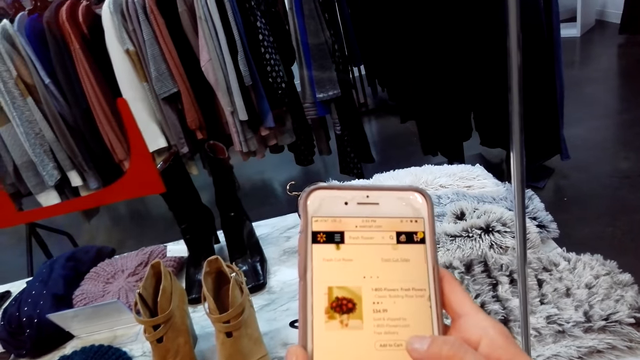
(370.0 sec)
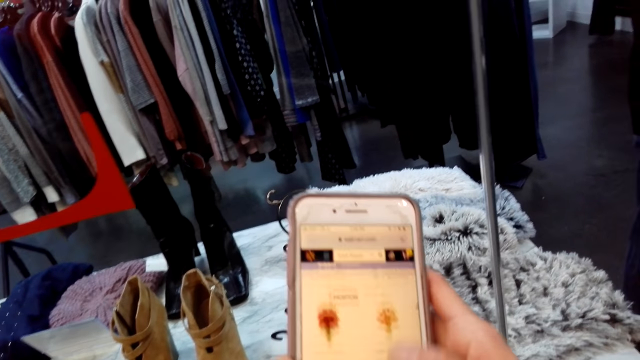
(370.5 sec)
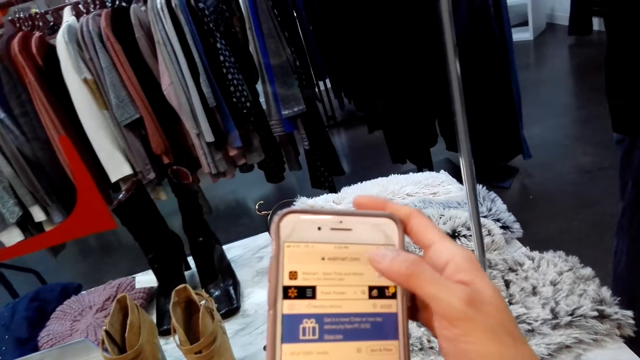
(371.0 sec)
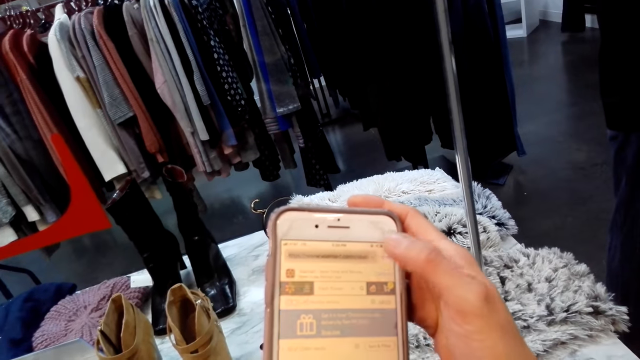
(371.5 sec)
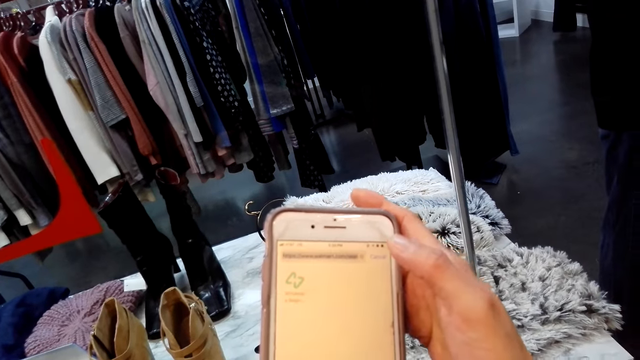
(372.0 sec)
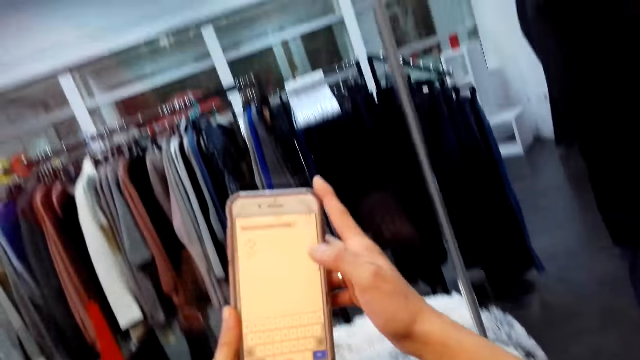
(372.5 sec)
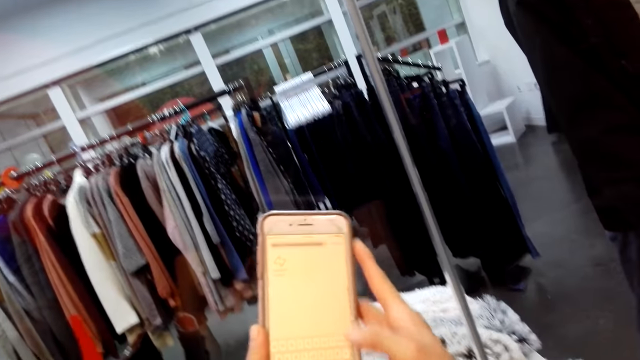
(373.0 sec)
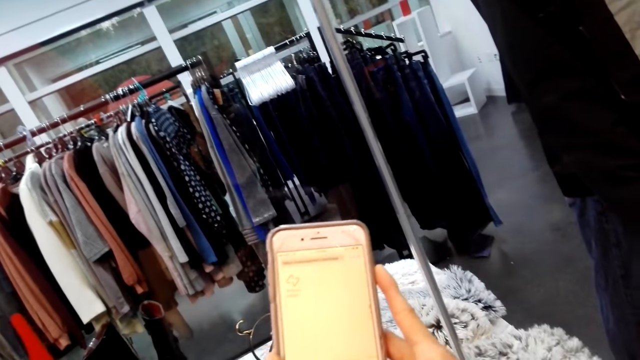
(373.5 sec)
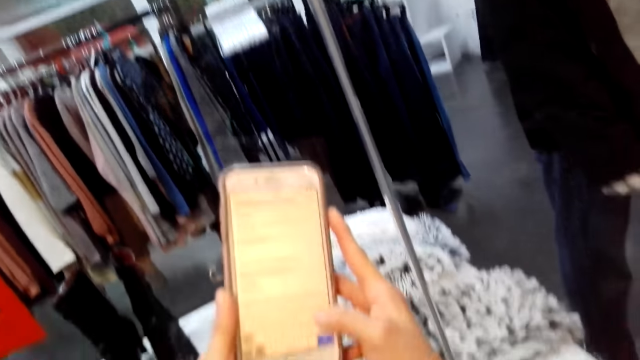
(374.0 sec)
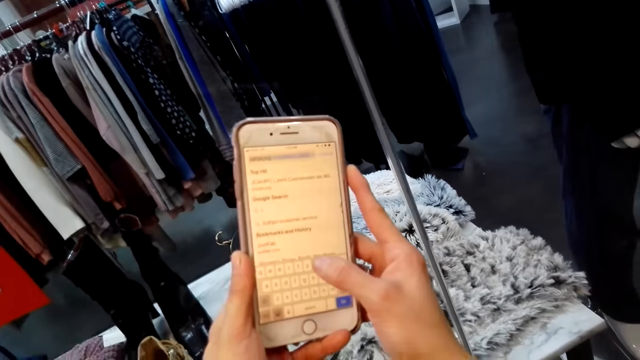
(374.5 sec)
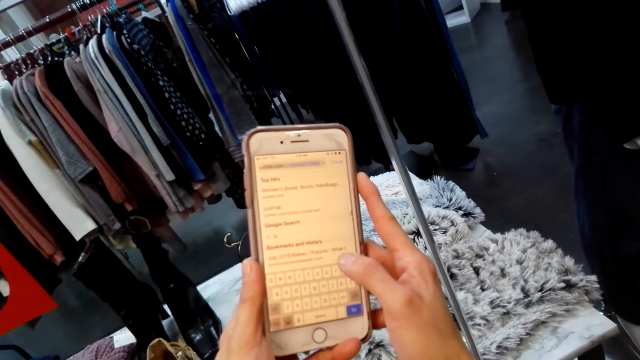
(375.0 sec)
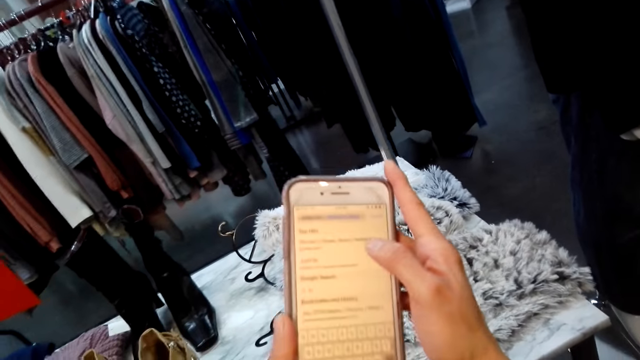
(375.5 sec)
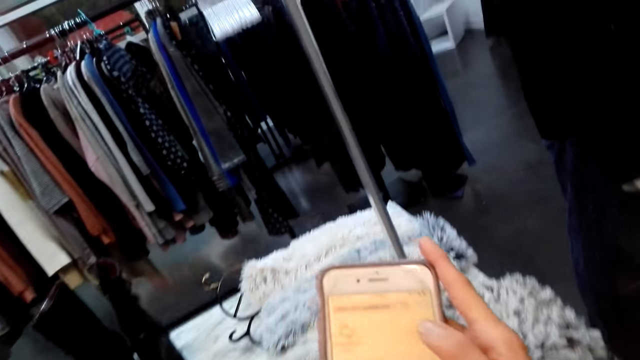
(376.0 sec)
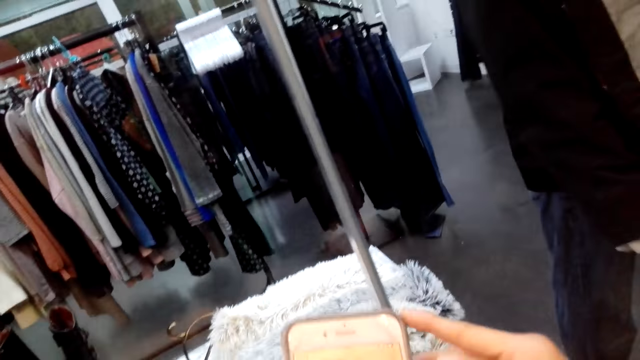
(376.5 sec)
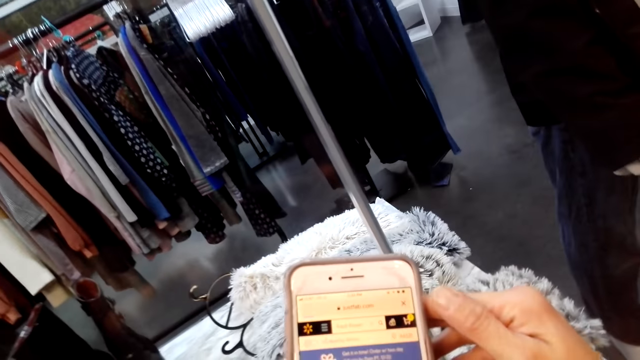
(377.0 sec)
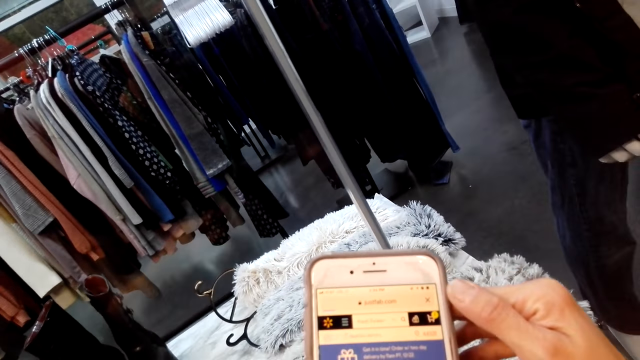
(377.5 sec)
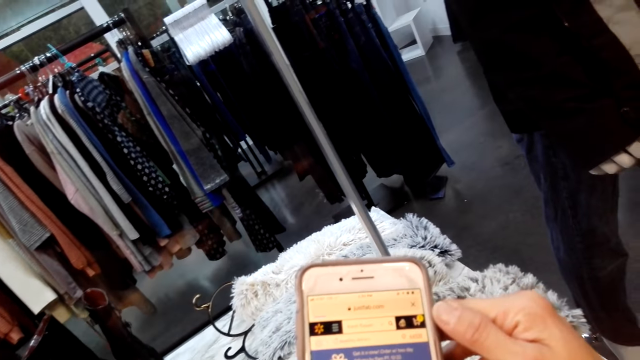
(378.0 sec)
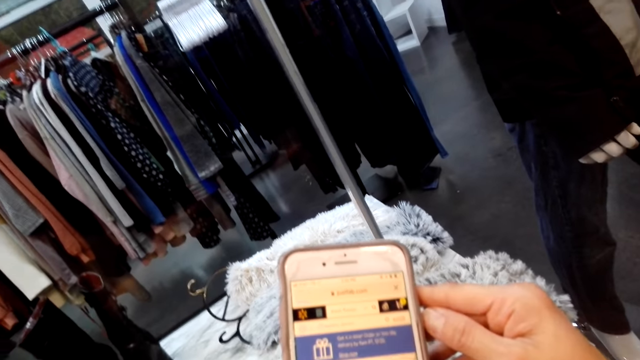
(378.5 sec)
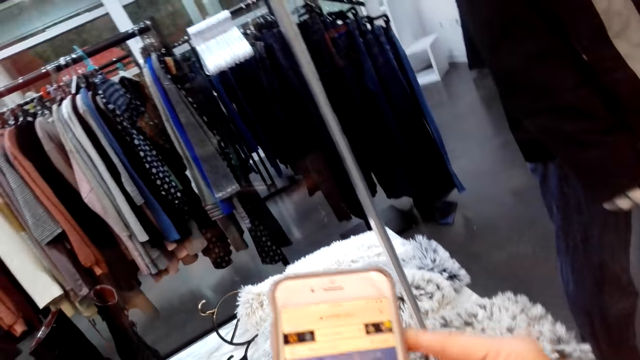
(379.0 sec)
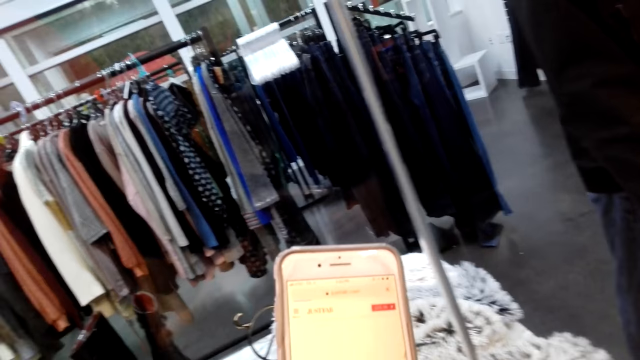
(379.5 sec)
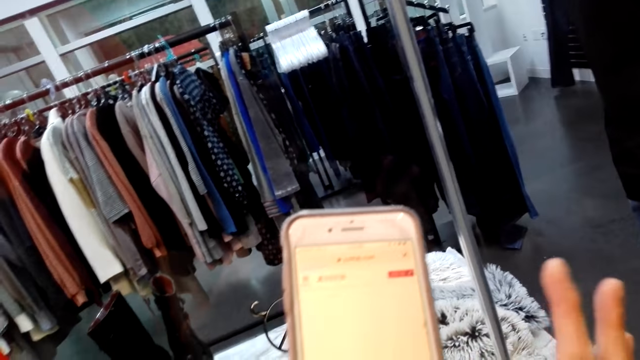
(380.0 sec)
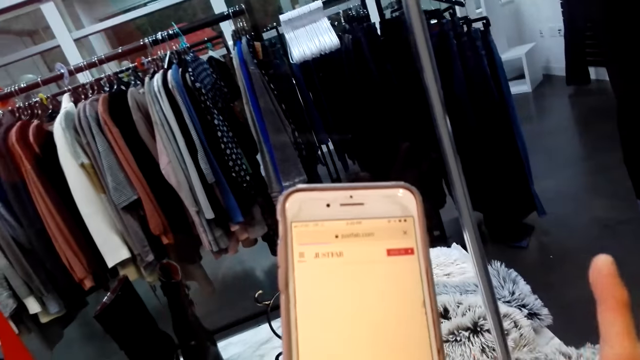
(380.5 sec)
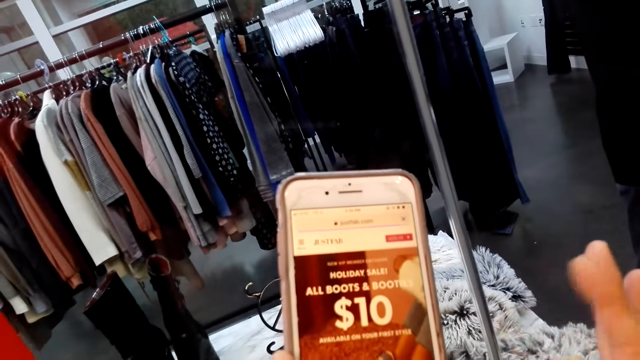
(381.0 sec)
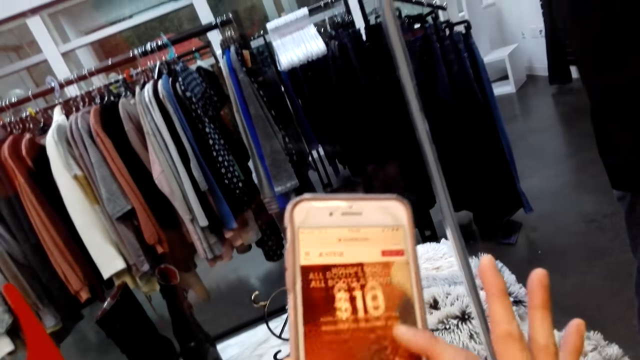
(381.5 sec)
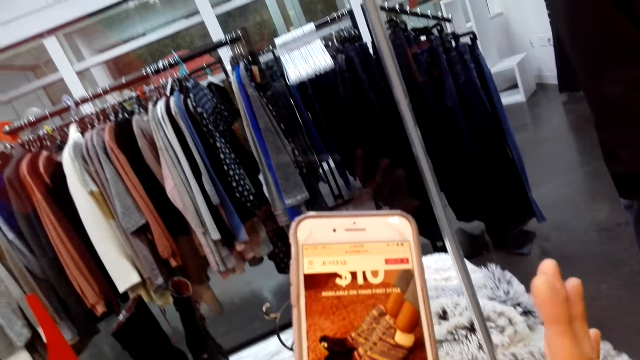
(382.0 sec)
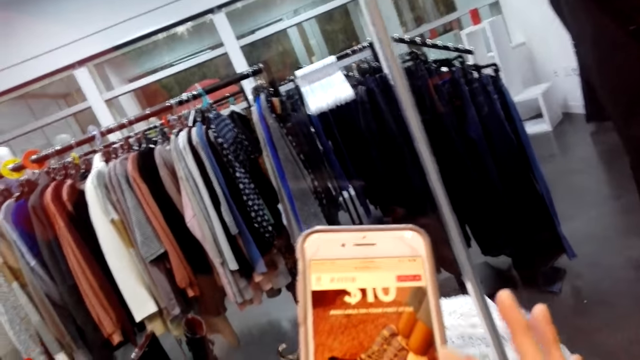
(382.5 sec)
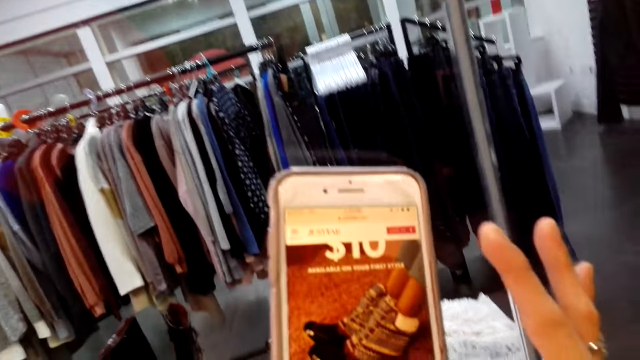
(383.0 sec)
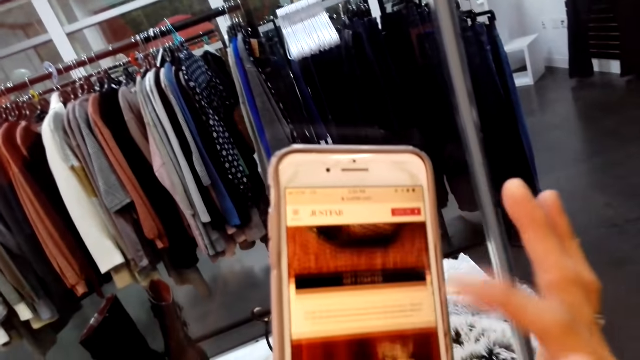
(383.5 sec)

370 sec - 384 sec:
The camera wearer scrolls her phone. She taps the phone. She scrolls the phone. She scrolls her phone.

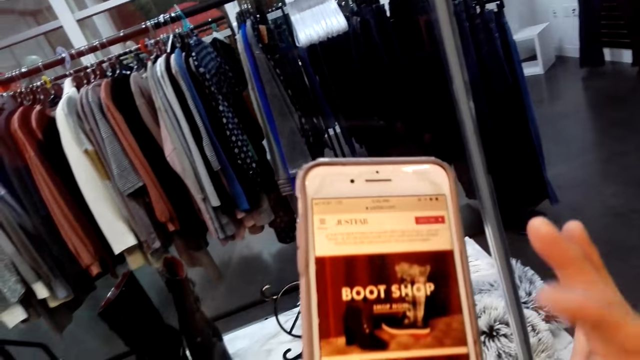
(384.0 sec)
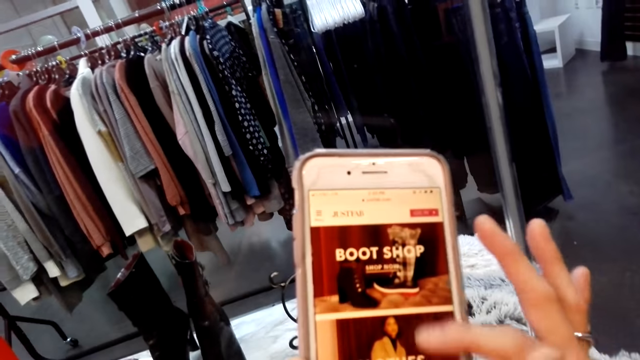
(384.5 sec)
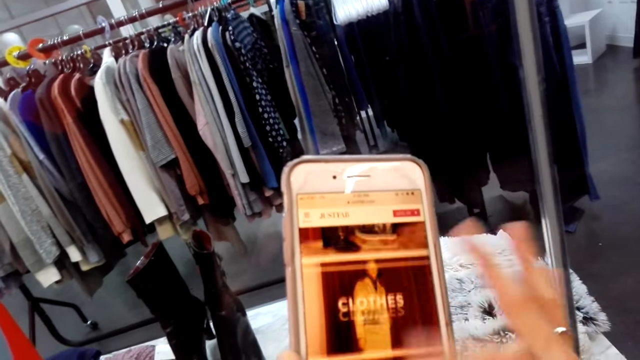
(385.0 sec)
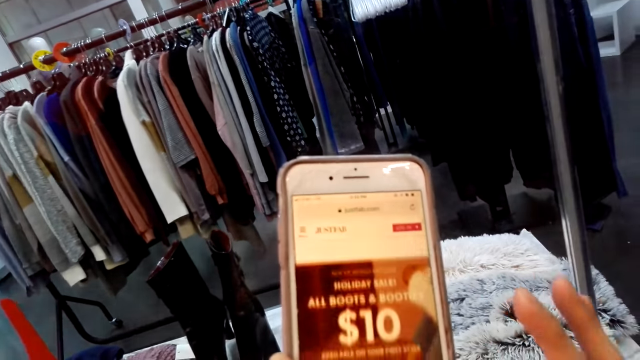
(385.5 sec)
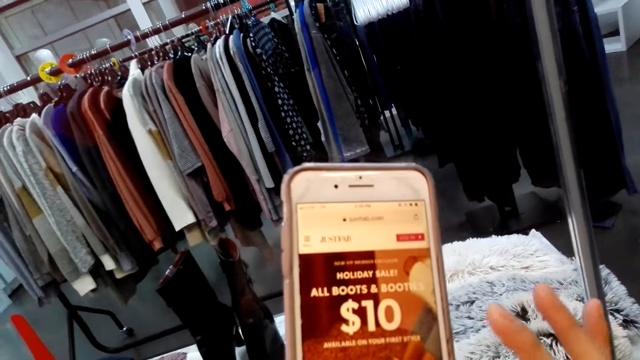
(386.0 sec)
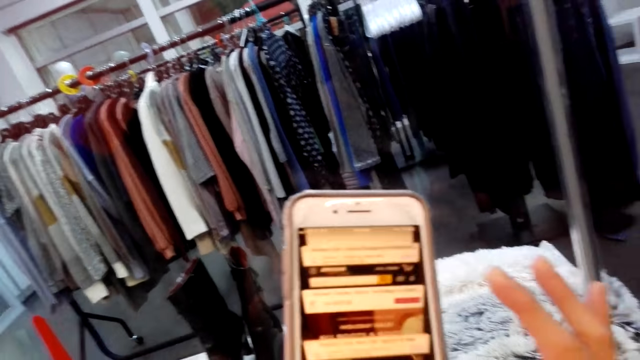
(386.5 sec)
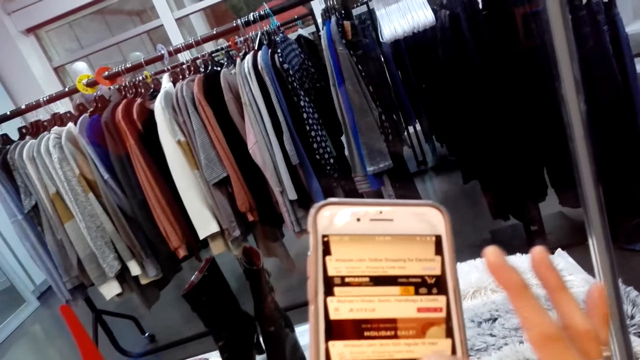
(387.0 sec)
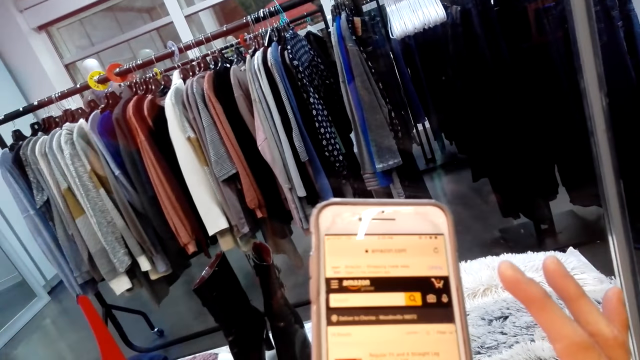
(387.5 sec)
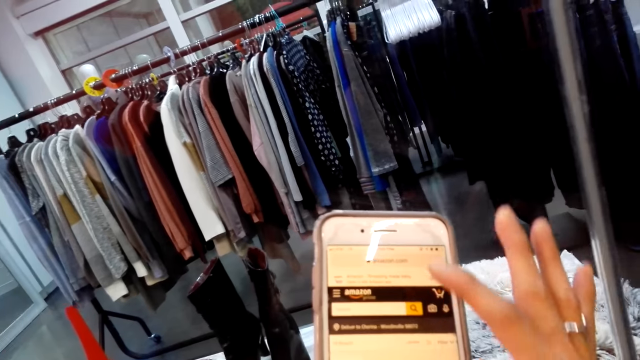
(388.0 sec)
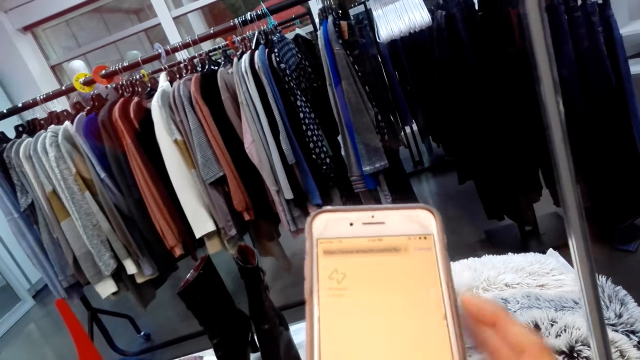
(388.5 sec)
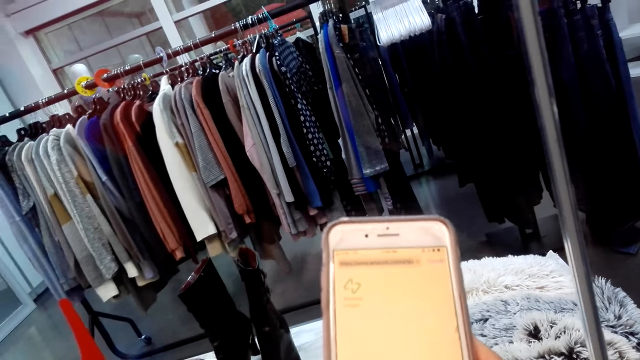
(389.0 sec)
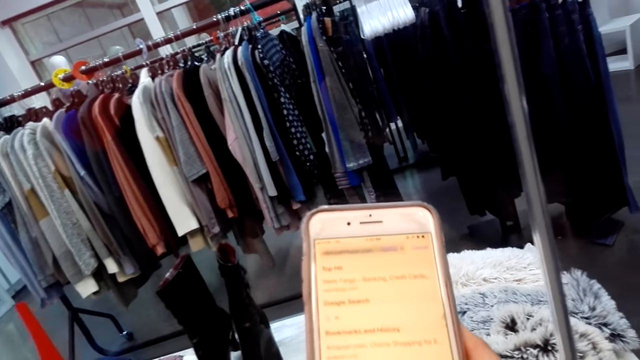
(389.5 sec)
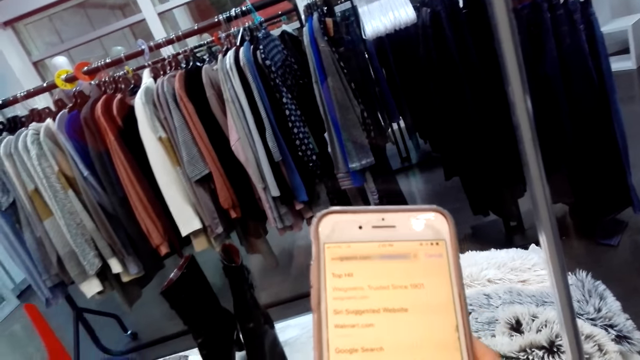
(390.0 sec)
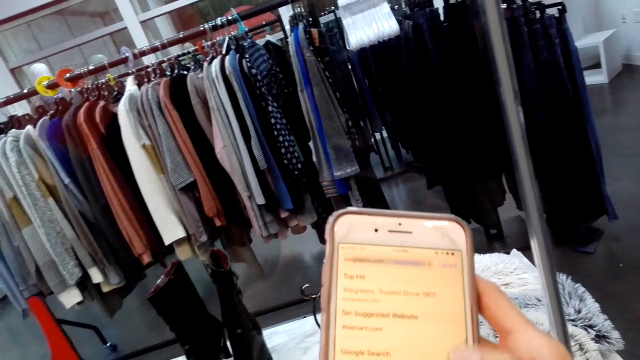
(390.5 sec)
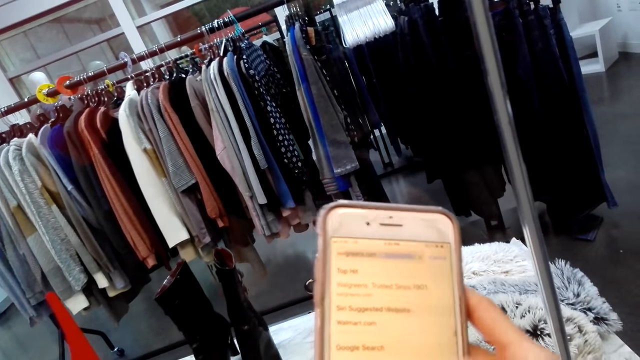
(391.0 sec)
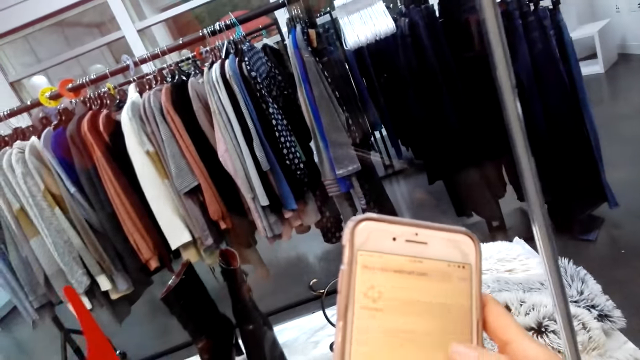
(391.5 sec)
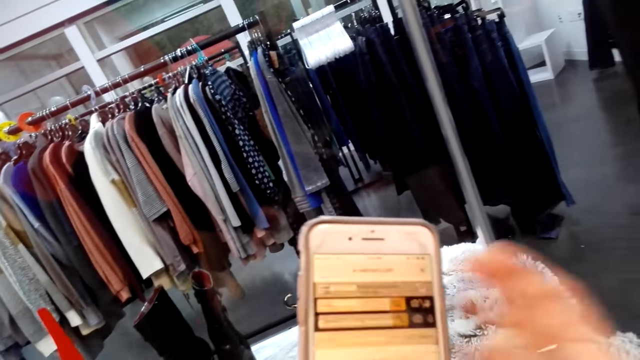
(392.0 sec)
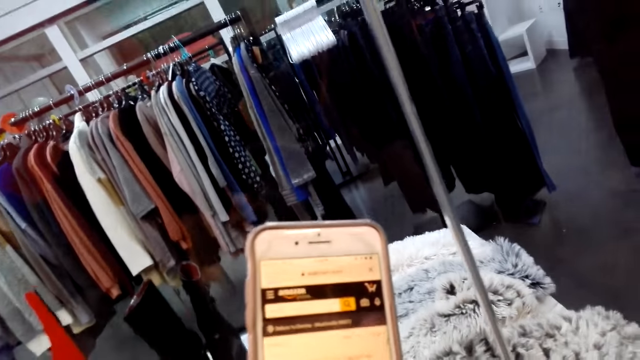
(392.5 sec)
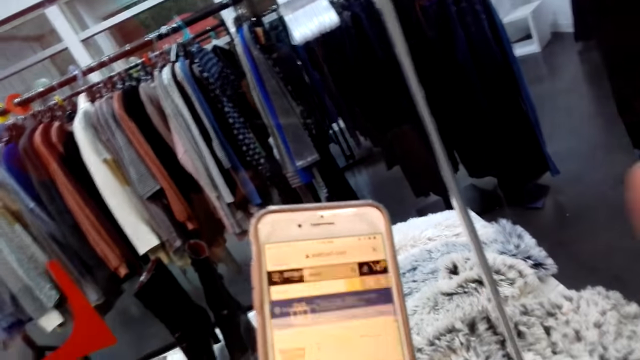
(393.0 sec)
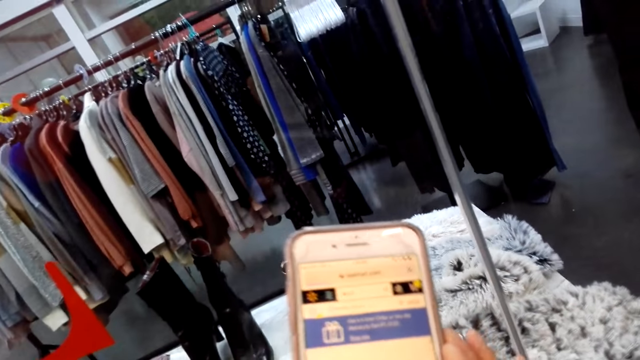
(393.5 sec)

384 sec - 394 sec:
The camera wearer looks at some photos. They tap the phone. They tap the phone again.
